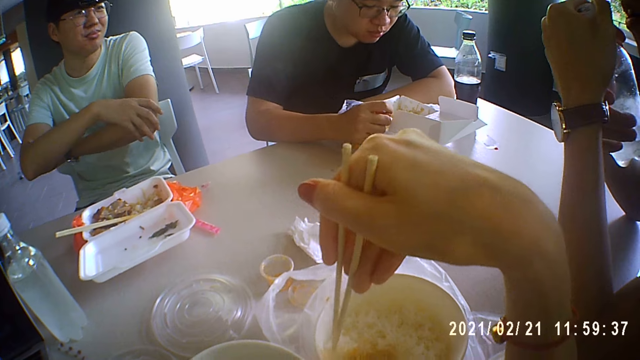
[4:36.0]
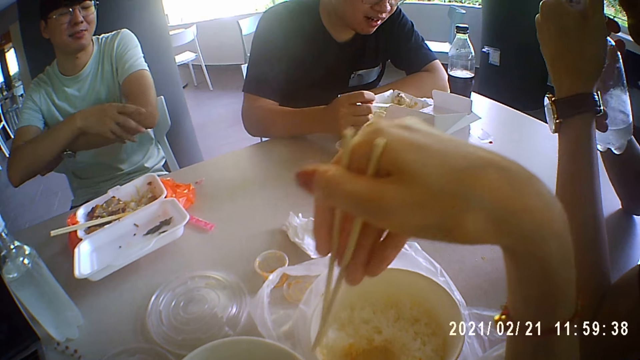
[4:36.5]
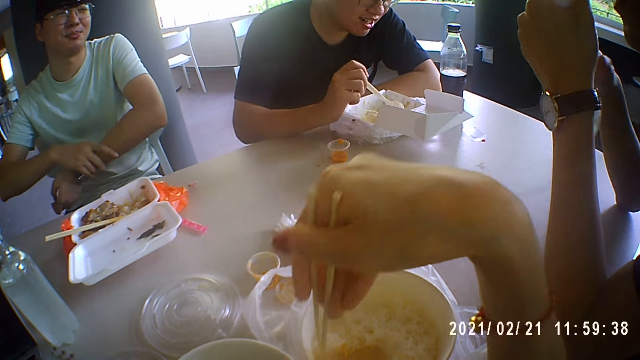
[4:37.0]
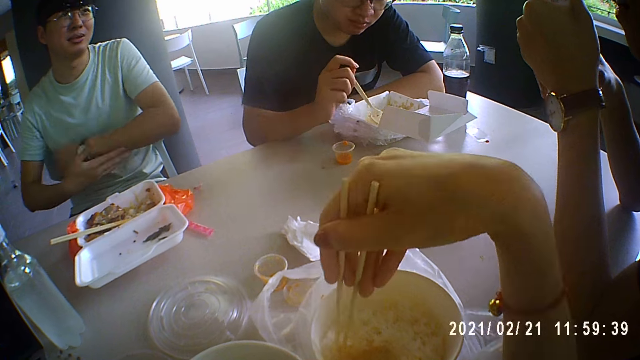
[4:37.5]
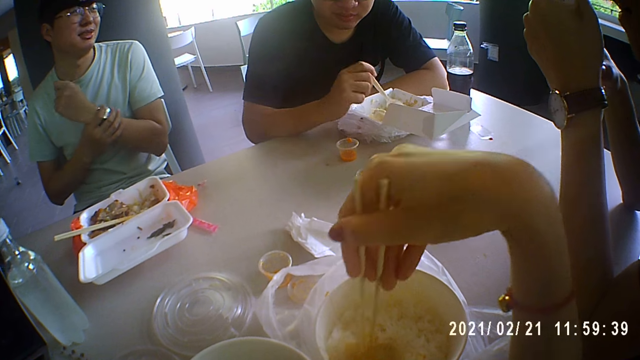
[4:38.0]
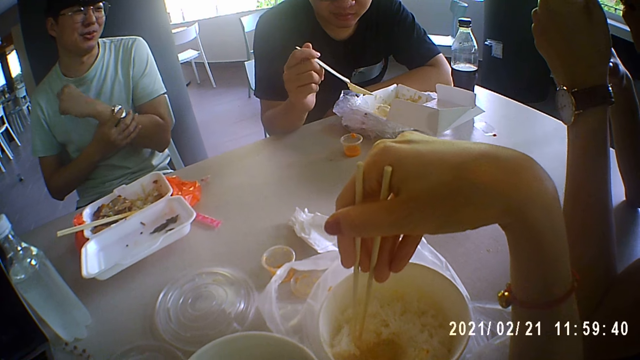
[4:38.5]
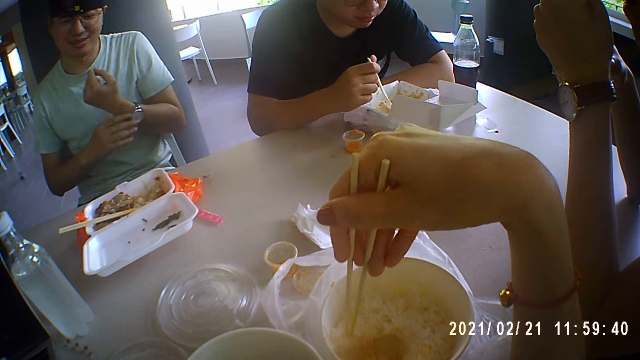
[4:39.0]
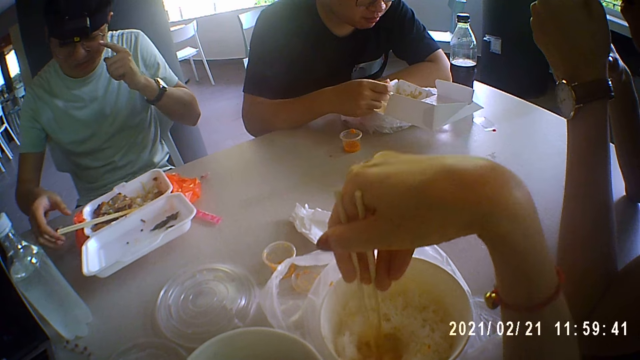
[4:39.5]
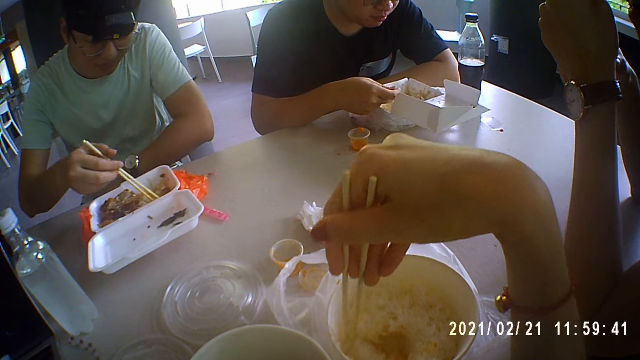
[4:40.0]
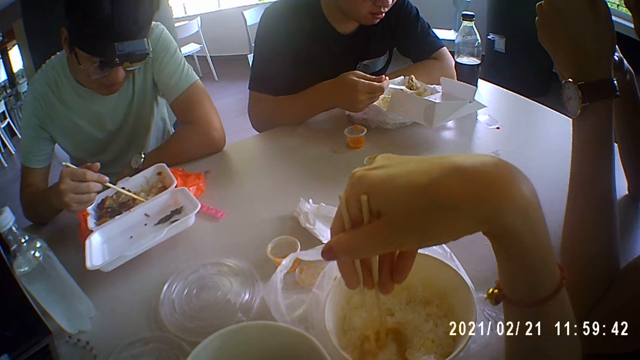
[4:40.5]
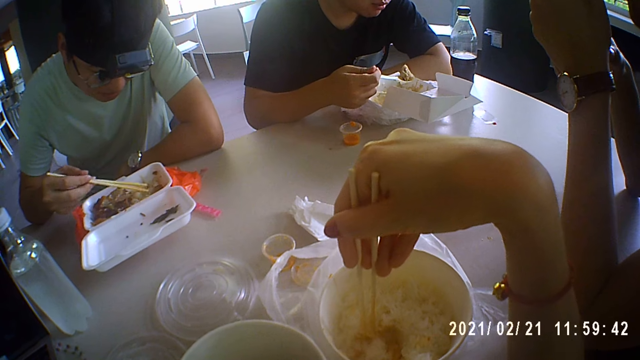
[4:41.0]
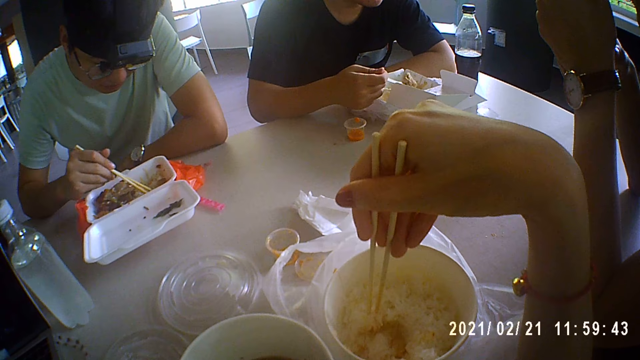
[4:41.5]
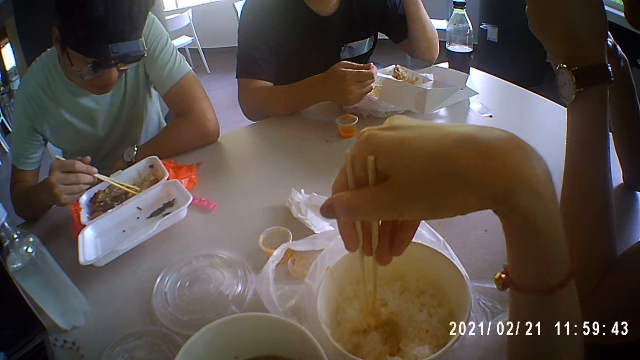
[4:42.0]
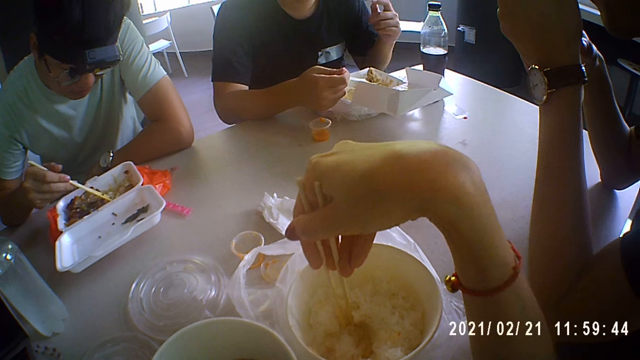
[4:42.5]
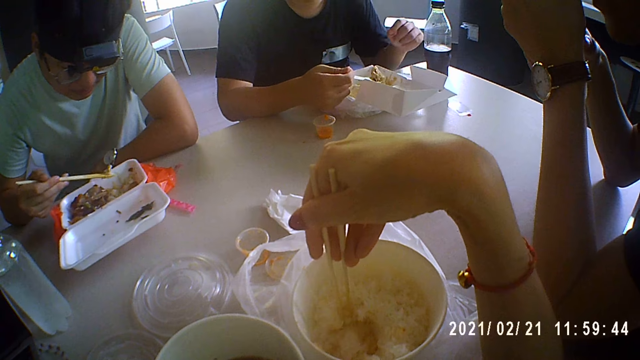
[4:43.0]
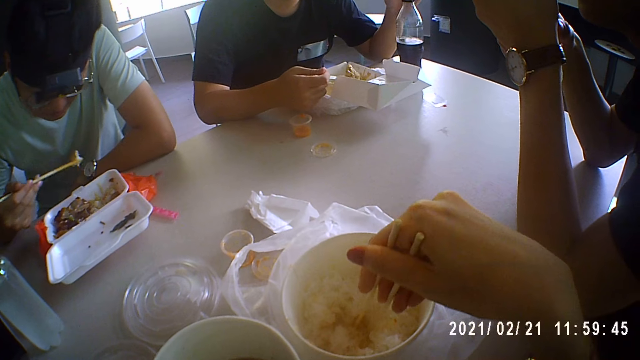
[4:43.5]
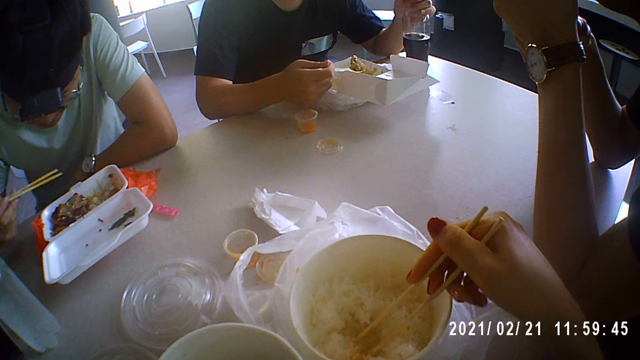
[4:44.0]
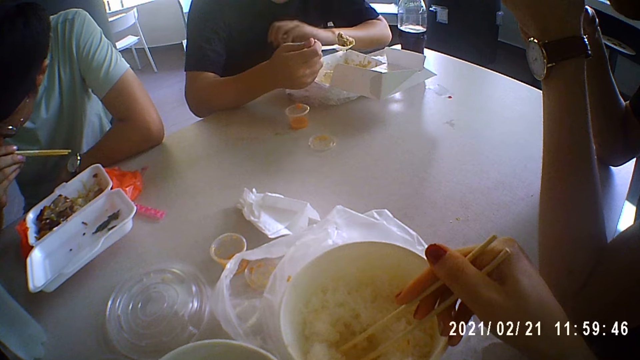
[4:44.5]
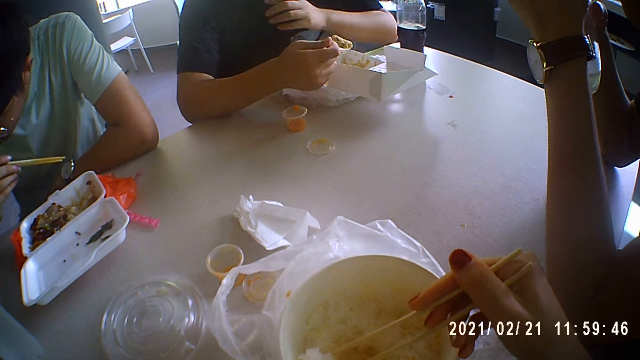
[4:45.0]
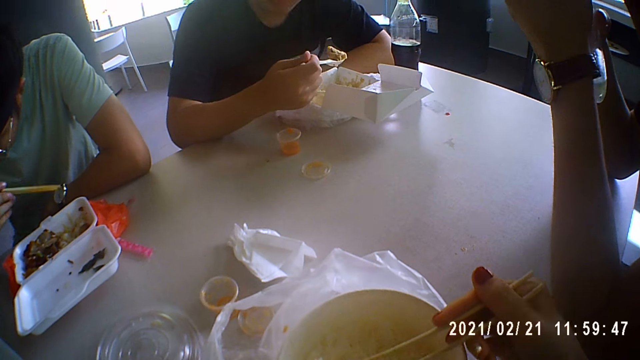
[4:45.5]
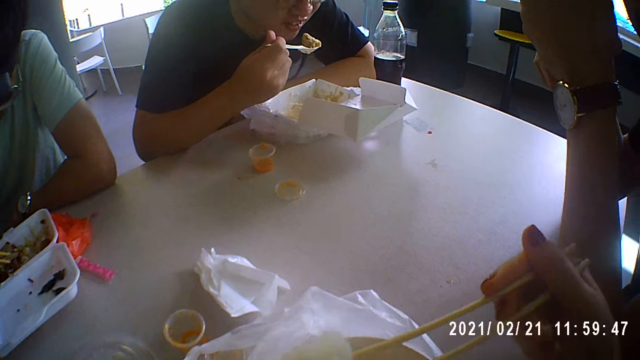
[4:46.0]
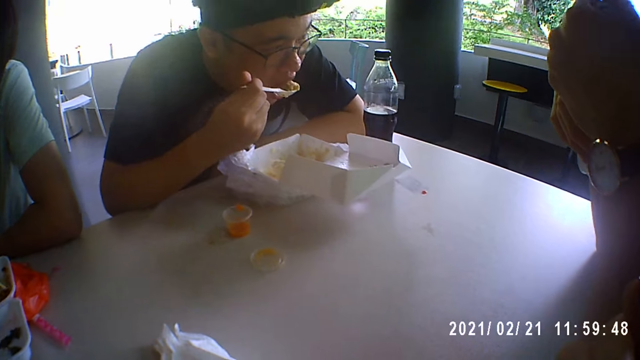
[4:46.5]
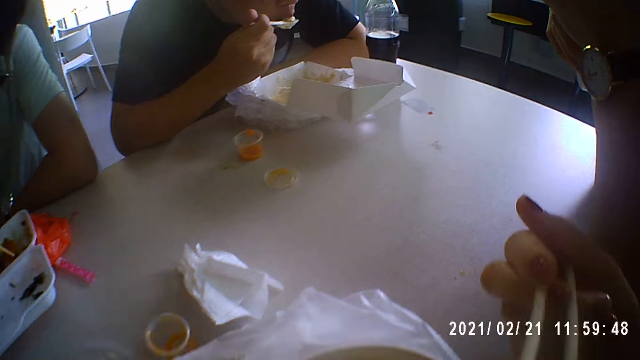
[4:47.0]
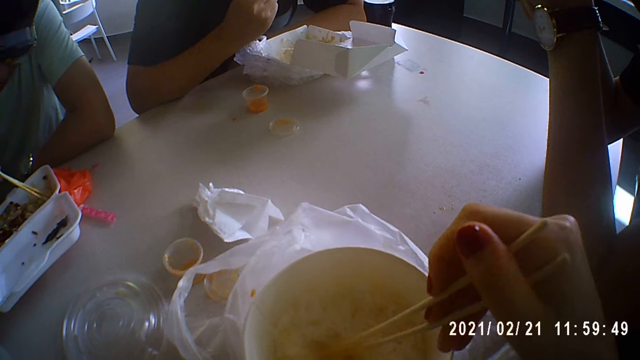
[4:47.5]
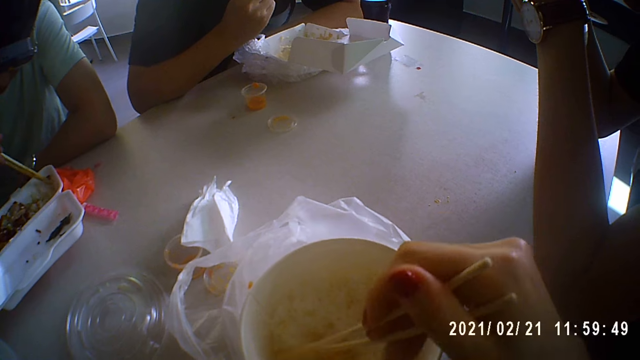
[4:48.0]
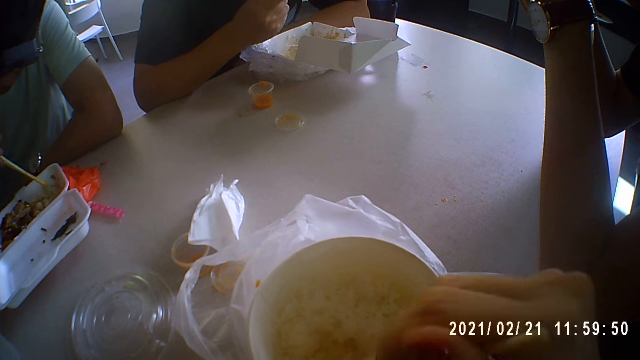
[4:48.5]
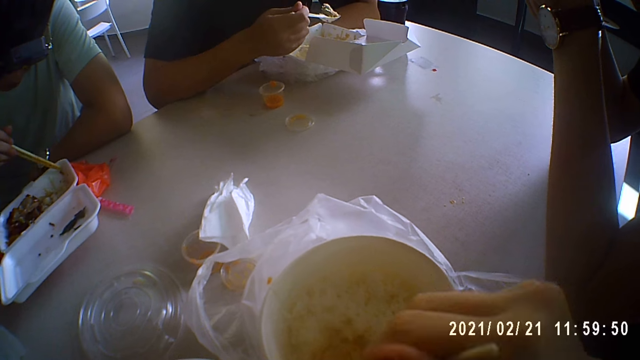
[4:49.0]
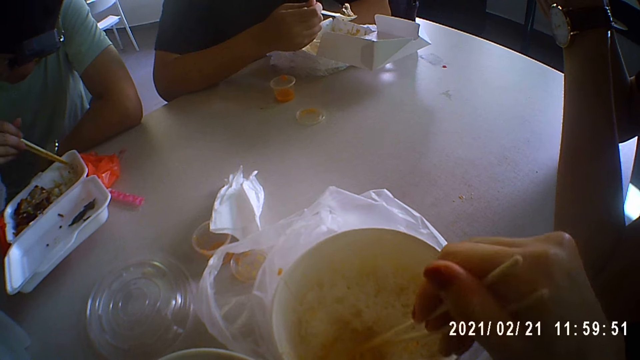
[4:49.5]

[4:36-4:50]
A man touches his glasses. A man eats his food as they converse. Another man puts his hand up and touches the bottle. The camera wearer eats rice.

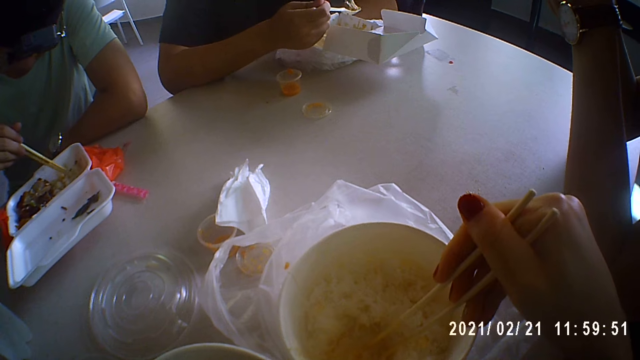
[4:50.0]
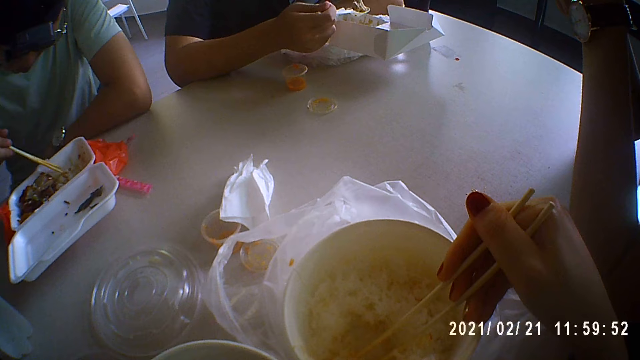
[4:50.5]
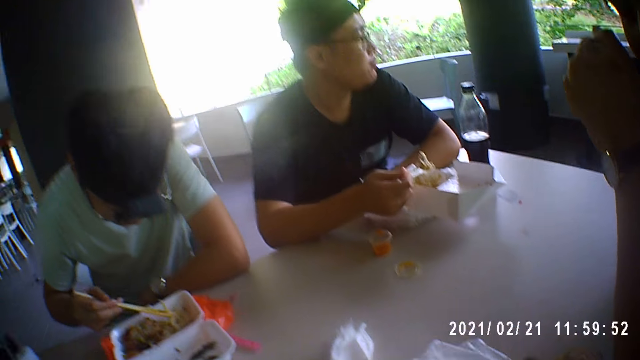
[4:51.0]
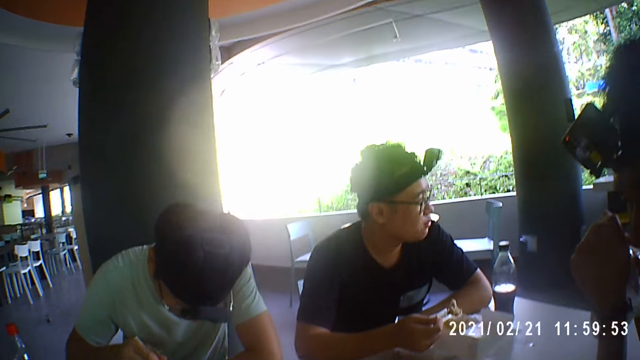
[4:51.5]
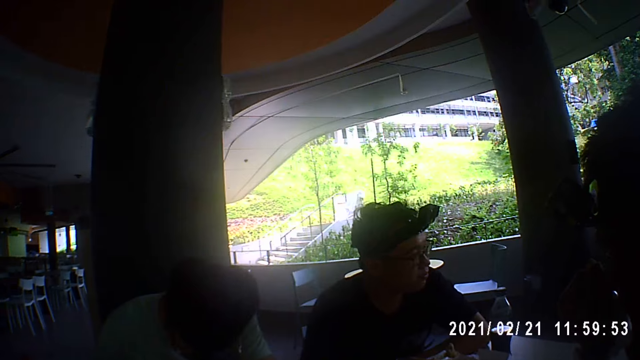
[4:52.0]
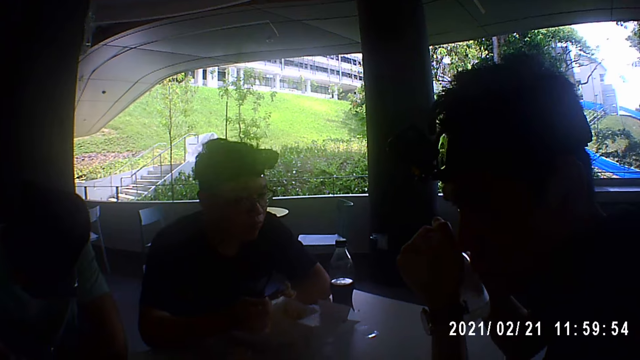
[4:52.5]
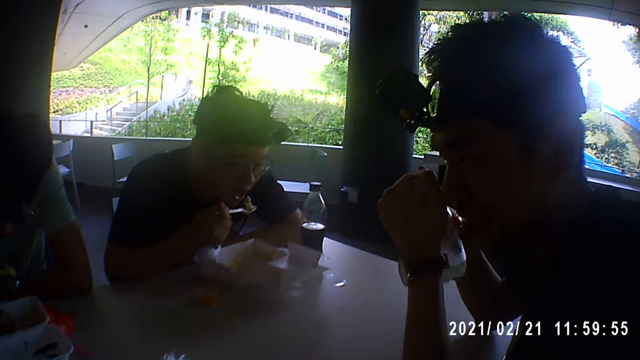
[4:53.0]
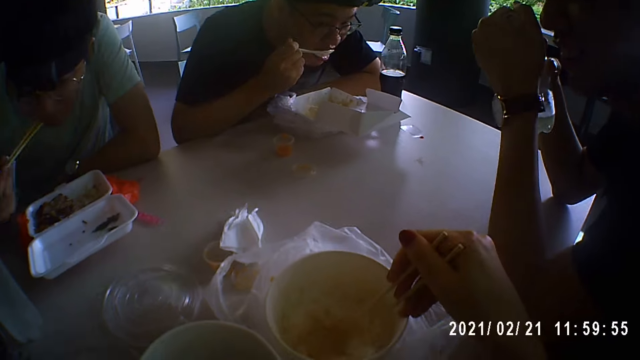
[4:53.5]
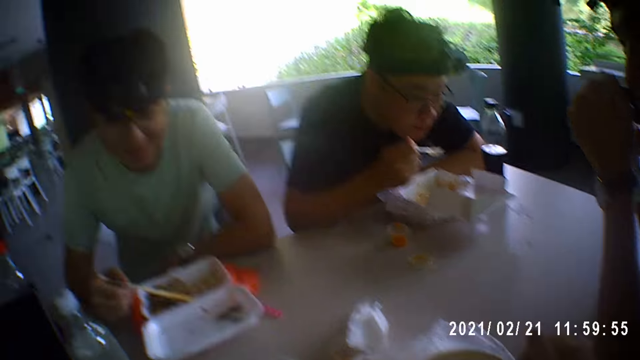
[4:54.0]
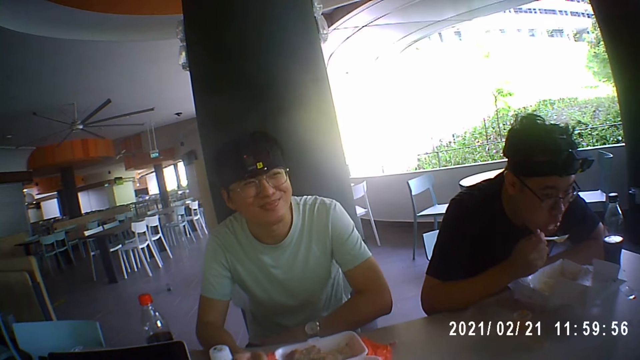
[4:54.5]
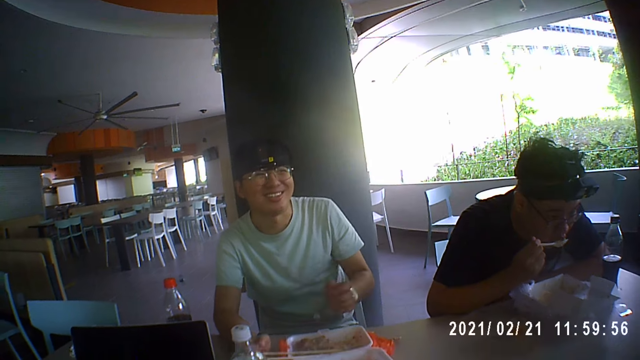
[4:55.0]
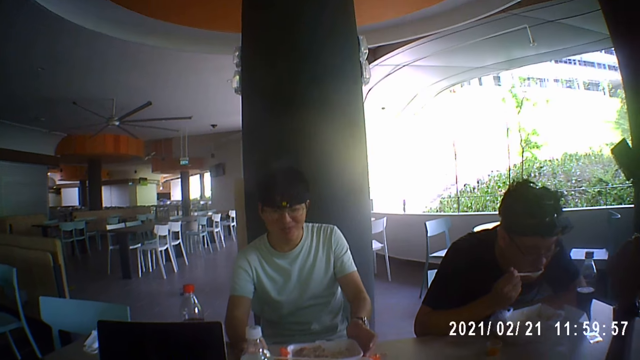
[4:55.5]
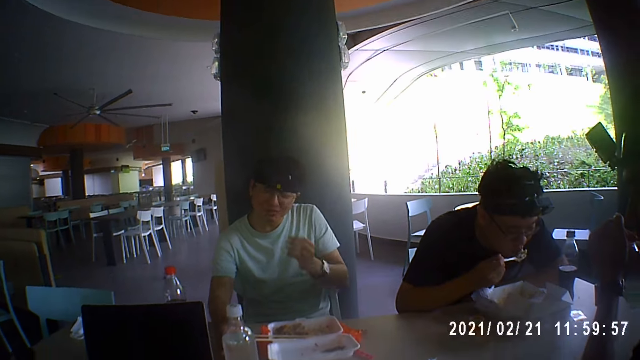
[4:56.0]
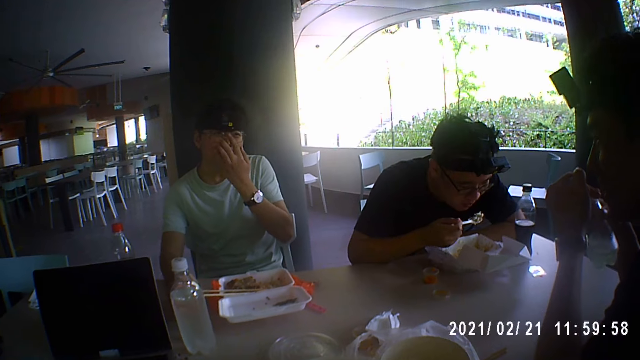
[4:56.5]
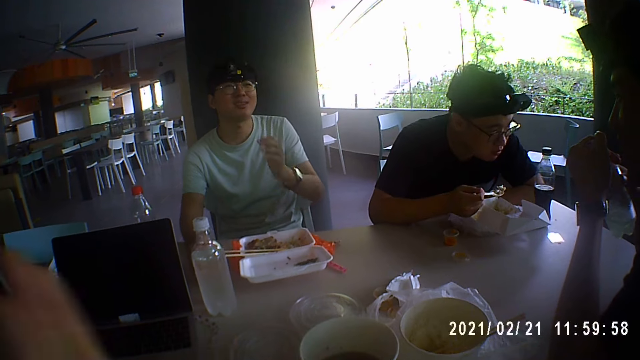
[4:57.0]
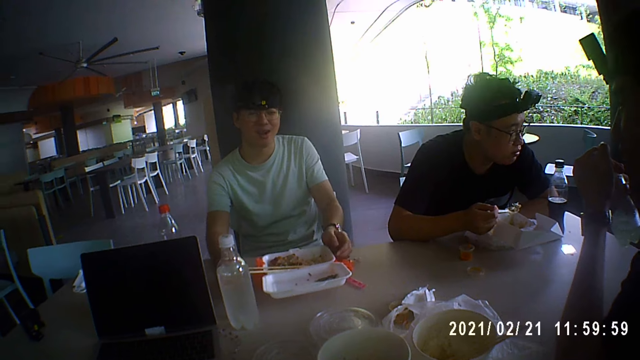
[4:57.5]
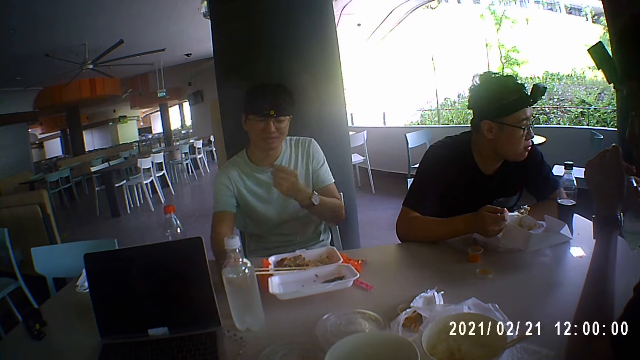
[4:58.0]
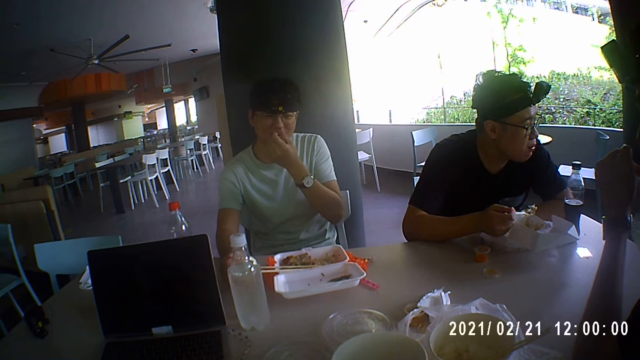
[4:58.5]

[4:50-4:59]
A man talks. Another man replies to the first man.
